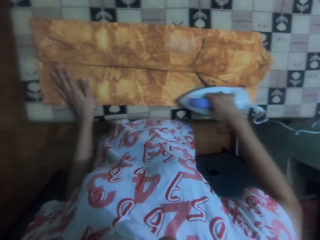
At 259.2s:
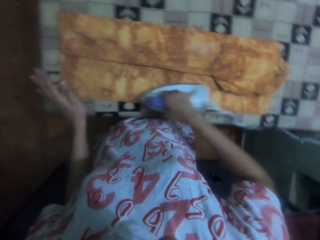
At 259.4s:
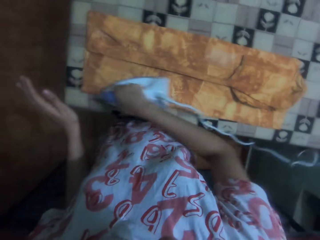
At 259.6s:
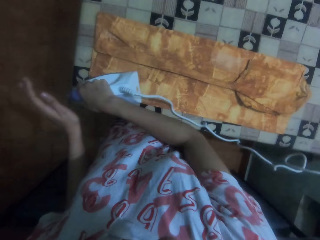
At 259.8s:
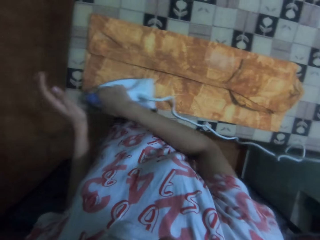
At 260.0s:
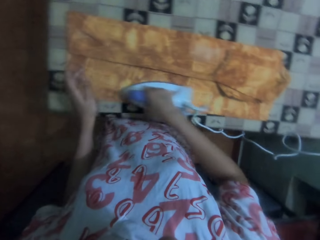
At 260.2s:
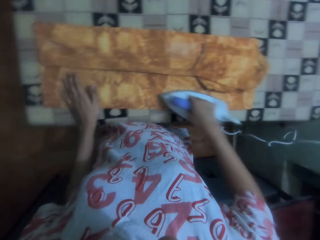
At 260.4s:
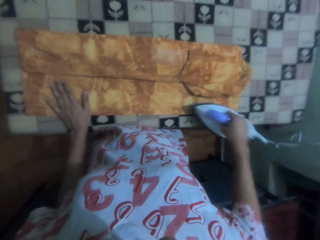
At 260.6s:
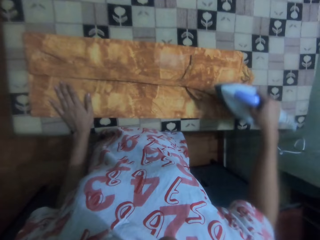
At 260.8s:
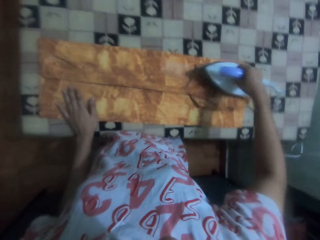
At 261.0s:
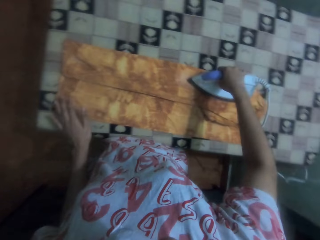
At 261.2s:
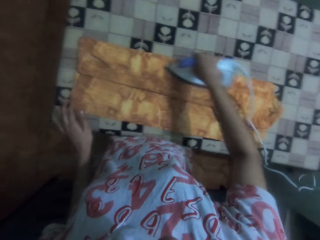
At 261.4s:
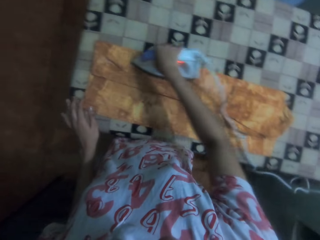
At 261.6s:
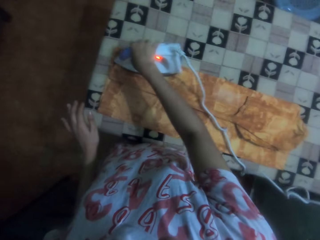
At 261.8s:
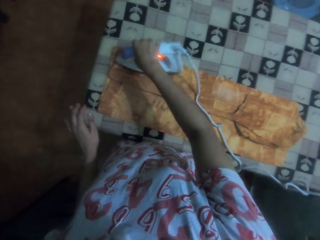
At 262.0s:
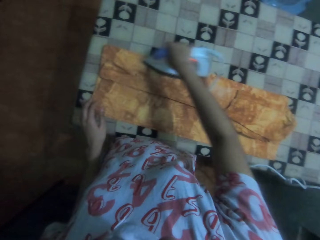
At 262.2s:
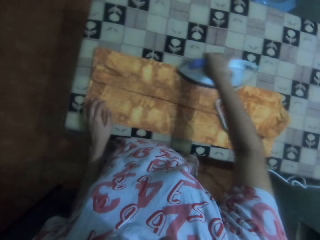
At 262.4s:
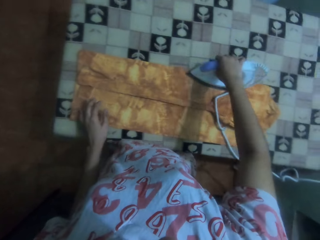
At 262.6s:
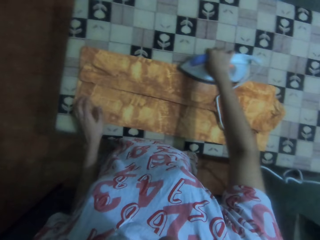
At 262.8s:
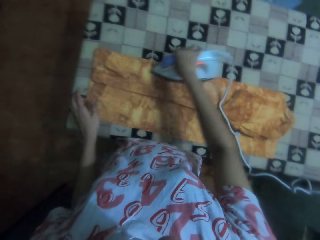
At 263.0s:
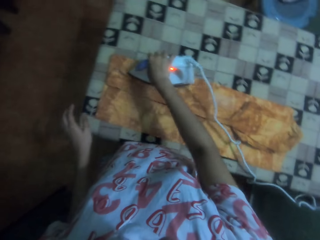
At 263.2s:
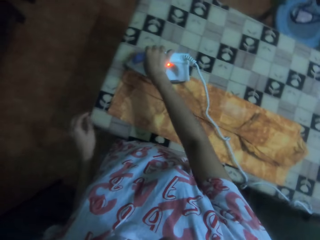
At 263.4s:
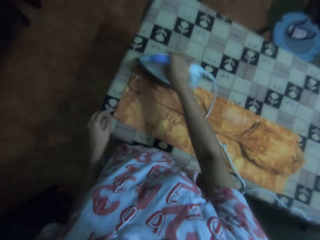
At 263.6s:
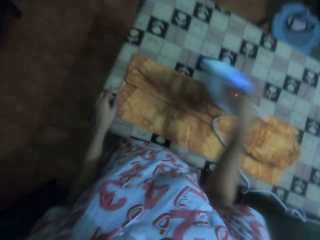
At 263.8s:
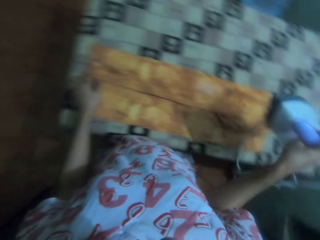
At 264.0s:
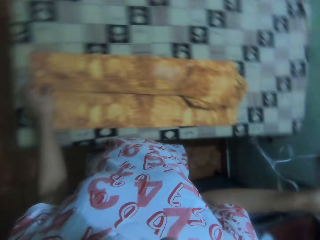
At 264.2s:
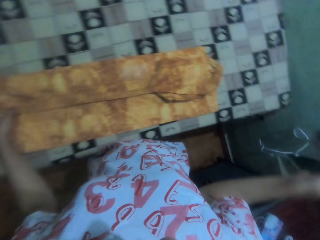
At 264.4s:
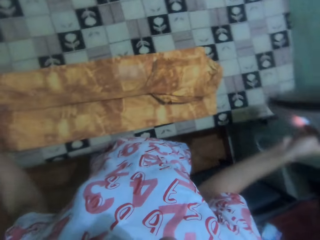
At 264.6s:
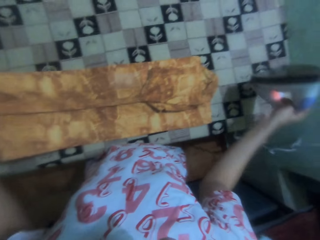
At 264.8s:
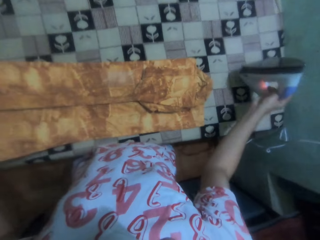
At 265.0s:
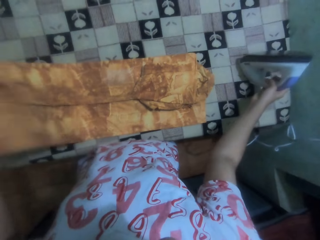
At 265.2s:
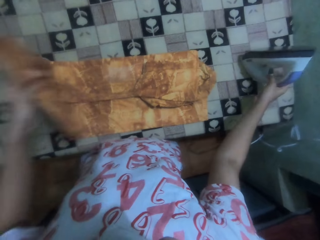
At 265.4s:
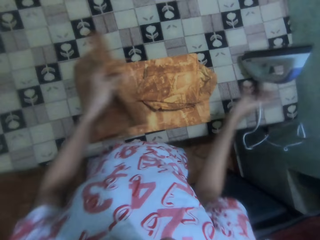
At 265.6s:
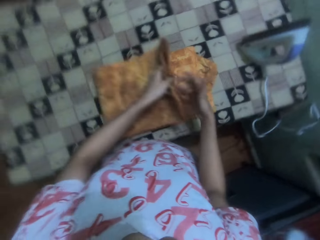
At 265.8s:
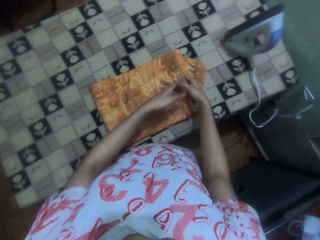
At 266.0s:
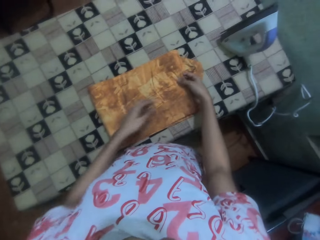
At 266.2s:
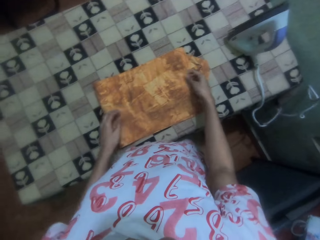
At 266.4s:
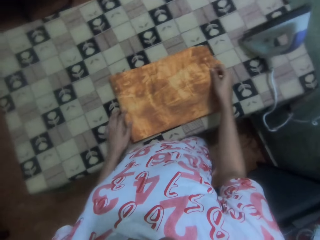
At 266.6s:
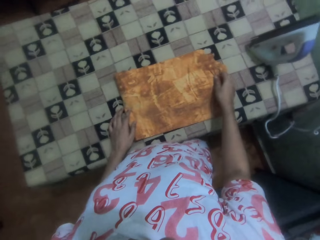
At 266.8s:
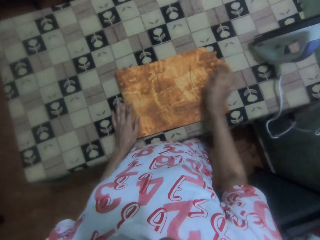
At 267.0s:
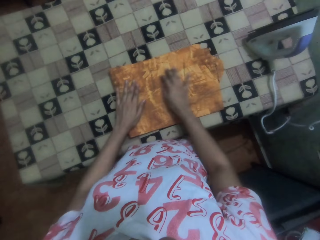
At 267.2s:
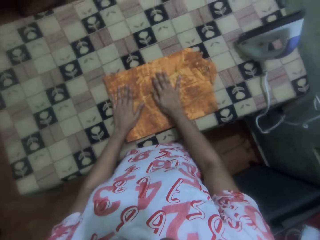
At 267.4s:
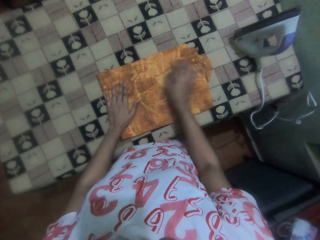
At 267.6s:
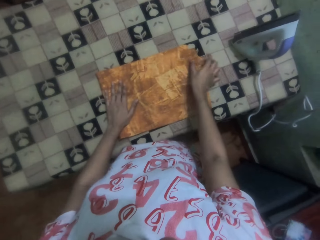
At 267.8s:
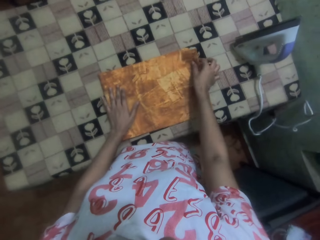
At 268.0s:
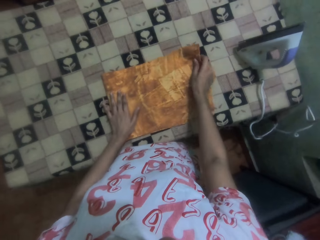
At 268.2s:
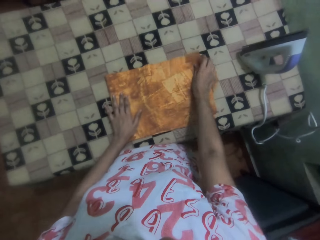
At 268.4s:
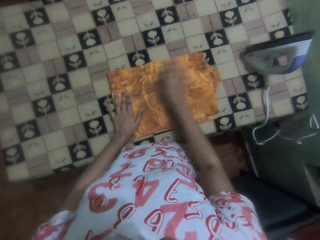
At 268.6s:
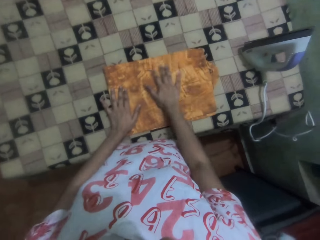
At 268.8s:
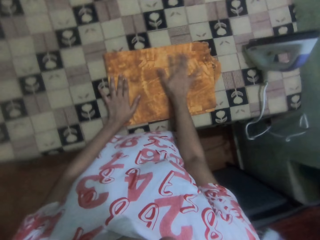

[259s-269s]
The camera wearer irons the top with the iron box. She places her hand on the top. She irons the top with the iron box. She places the iron box on the table and folds the top with her hands.

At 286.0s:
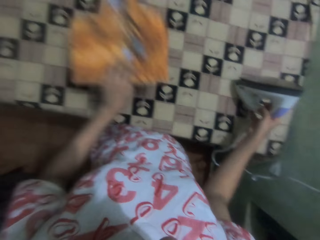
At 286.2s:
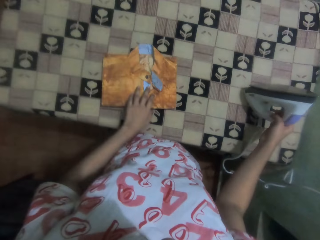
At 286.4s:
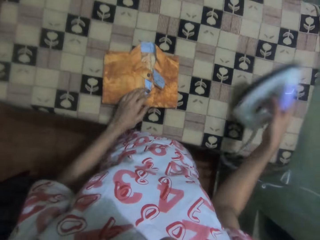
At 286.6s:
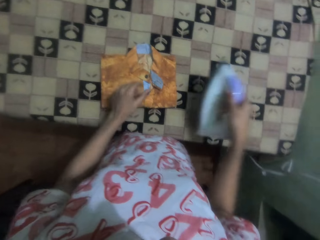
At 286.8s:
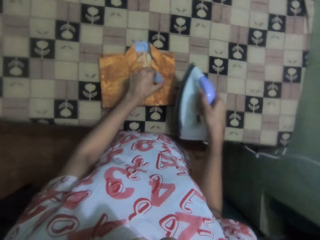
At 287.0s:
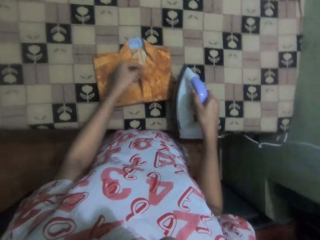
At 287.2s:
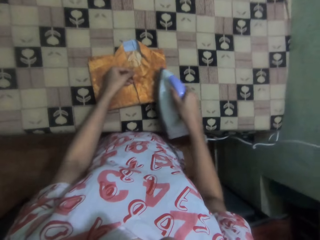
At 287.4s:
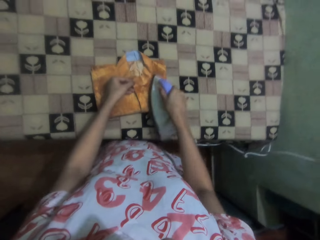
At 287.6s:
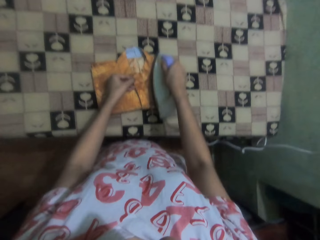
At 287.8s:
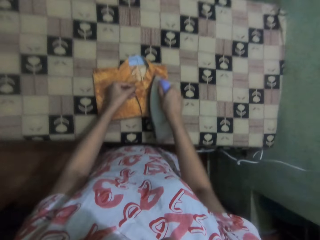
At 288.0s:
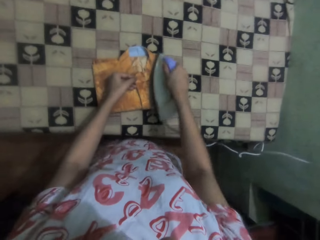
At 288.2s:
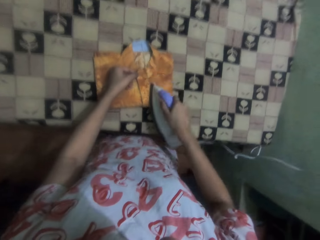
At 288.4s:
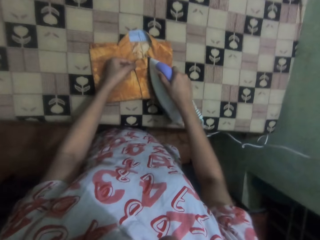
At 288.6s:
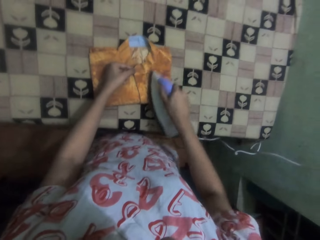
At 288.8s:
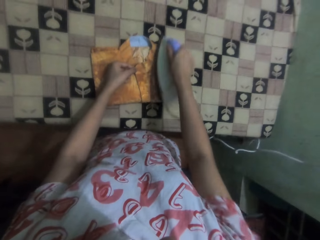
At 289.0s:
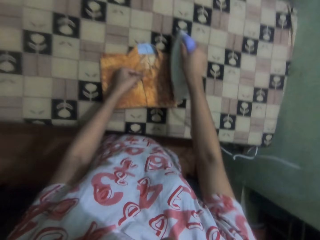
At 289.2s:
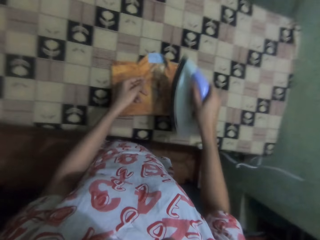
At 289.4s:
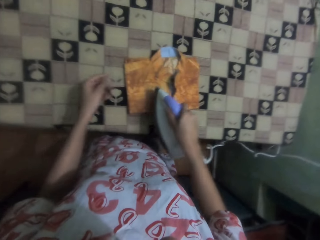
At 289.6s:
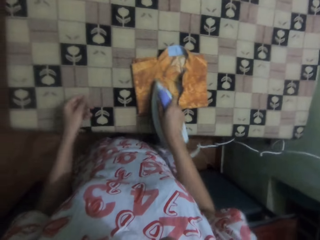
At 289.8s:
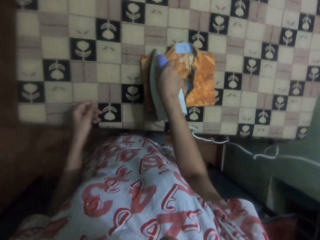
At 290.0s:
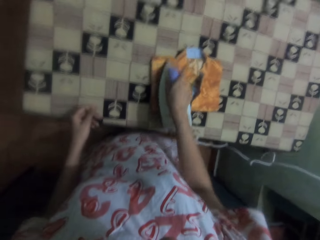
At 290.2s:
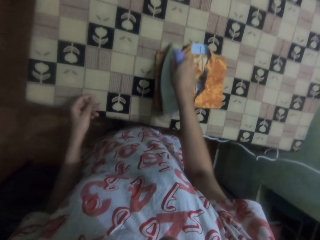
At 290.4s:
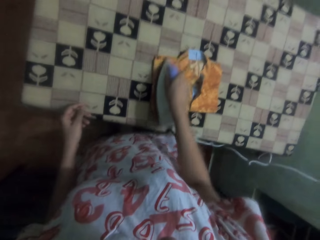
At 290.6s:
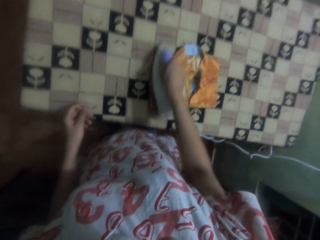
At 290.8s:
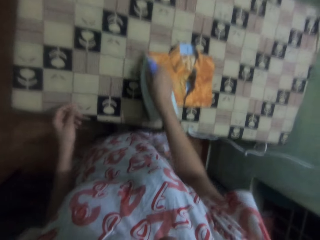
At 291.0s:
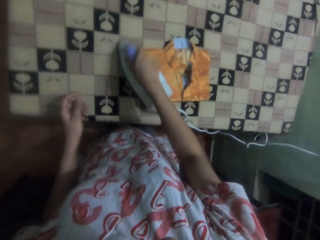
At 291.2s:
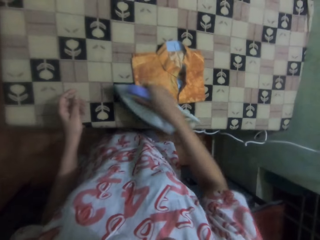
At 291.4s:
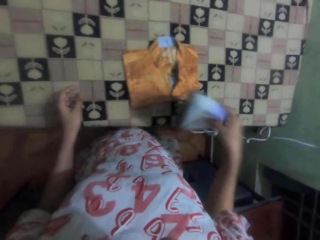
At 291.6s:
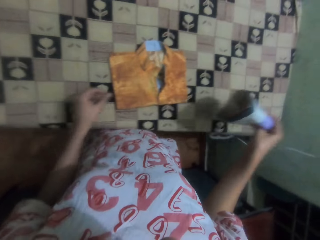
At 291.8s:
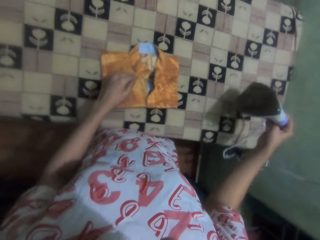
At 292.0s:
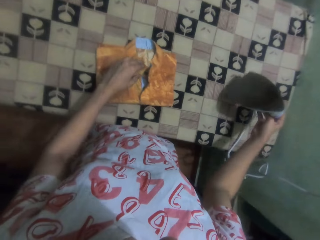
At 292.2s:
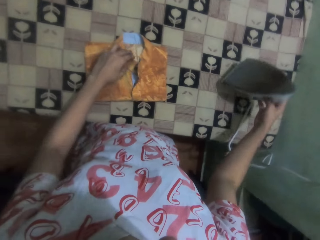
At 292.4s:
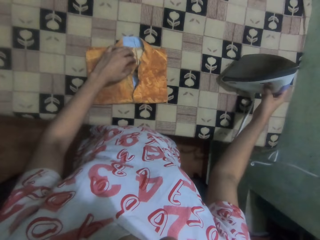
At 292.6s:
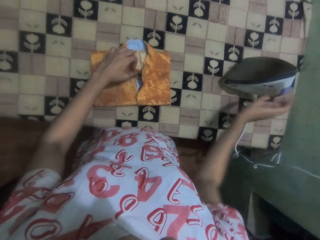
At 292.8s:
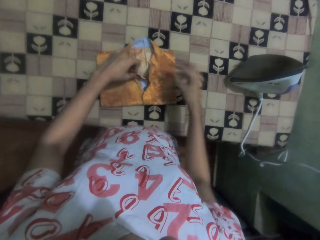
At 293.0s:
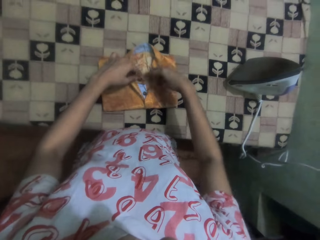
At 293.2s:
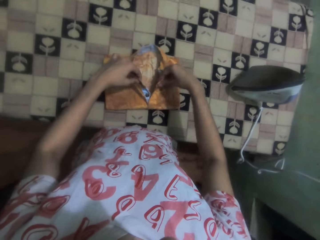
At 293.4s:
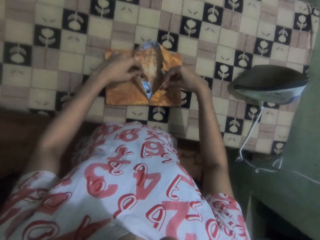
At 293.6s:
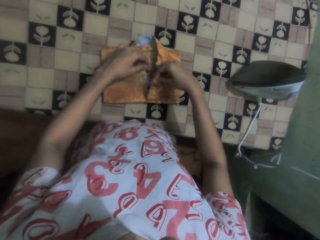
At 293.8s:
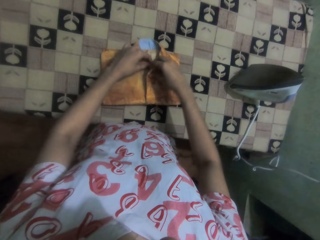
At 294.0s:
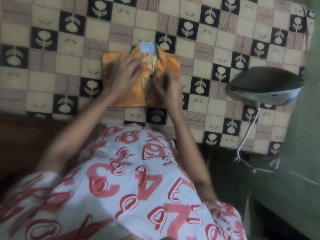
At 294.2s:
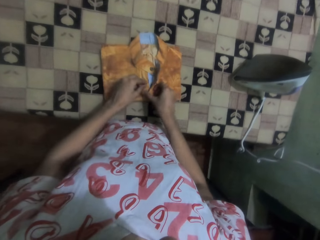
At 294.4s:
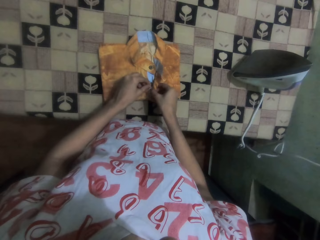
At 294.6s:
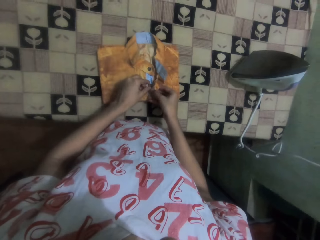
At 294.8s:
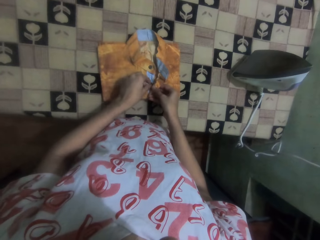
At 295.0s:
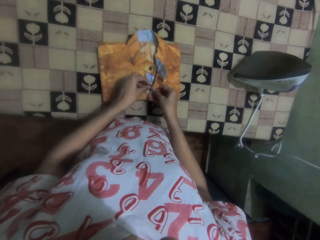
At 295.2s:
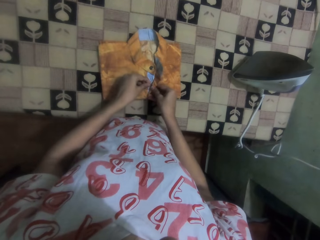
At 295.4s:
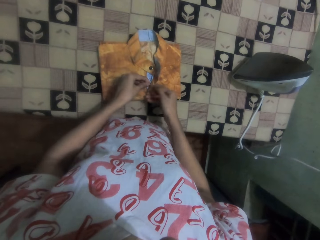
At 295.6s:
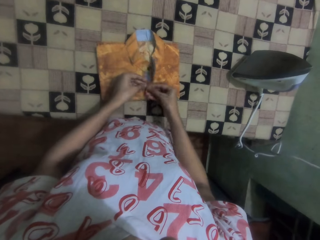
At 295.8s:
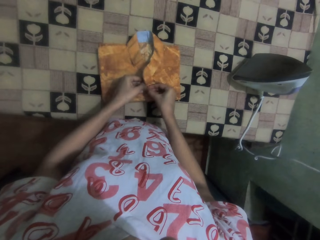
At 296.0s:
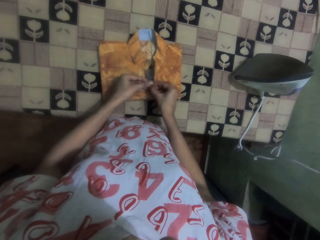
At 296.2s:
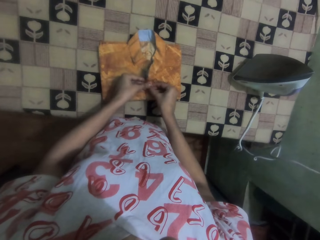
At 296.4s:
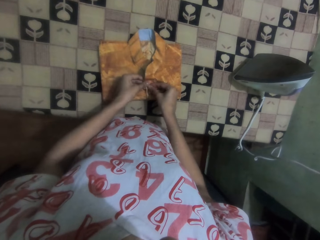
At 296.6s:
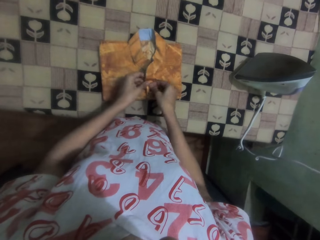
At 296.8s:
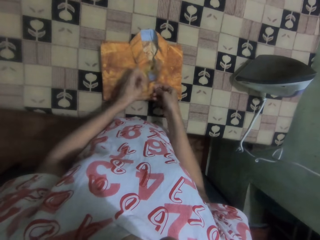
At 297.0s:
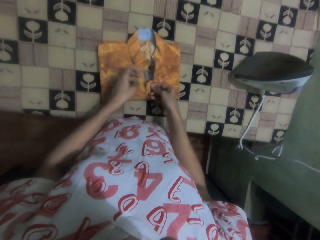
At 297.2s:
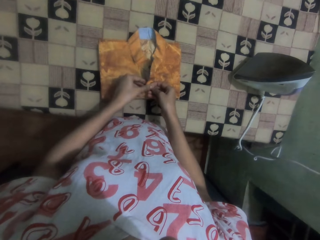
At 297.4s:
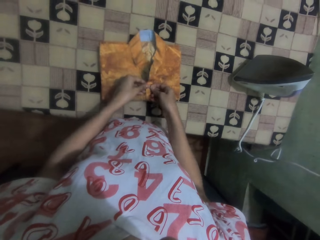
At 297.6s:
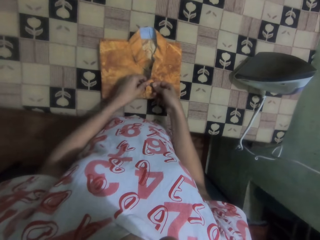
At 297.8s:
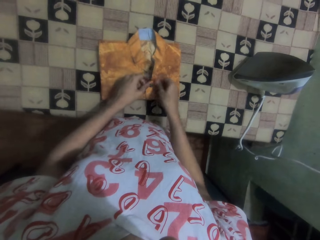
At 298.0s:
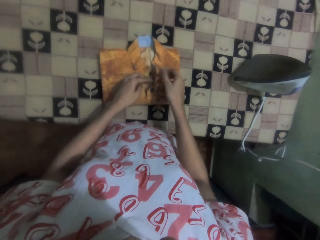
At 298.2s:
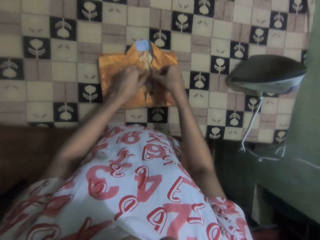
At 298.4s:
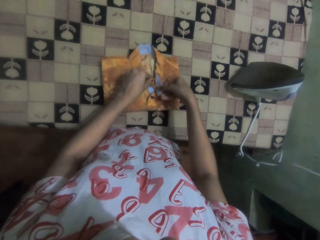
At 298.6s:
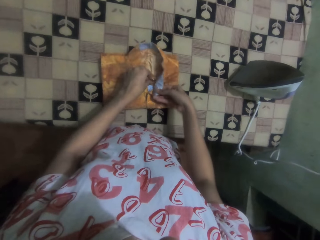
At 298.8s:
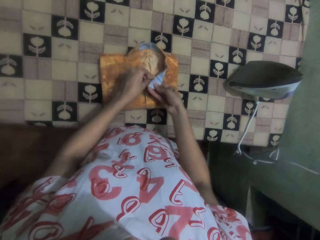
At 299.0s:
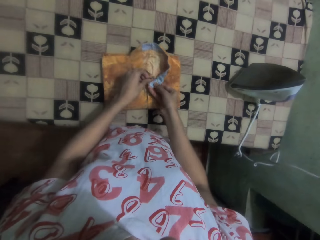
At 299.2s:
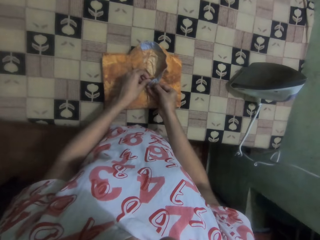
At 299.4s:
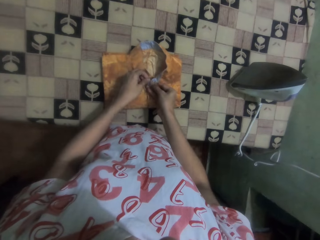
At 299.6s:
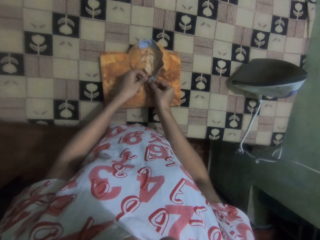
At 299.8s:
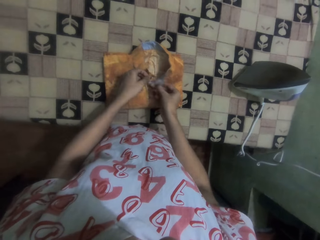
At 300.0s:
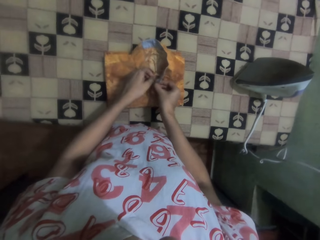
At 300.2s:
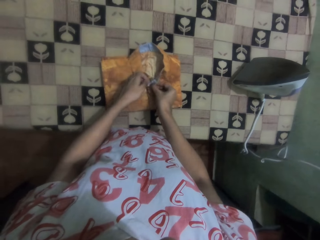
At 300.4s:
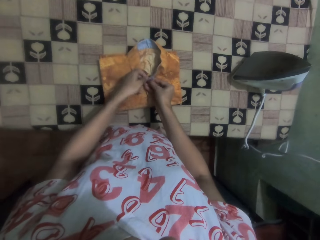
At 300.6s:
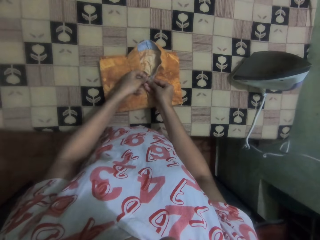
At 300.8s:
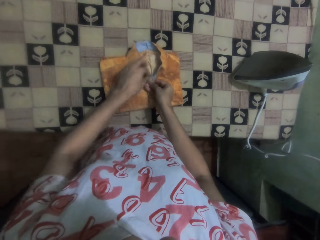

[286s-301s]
The camera wearer turns the shirt or cloth. They iron the shirt with an iron box. They place the iron box on the table. They button up the cloth. They adjust the shirt with both hands.
